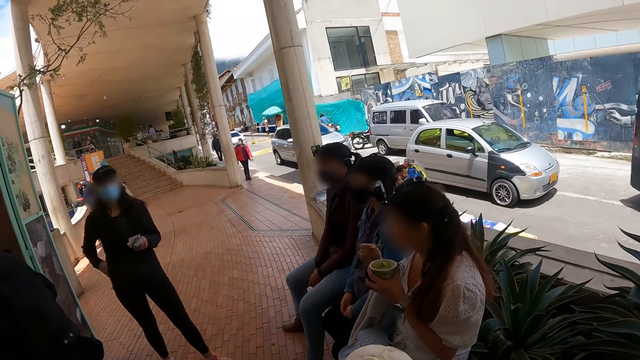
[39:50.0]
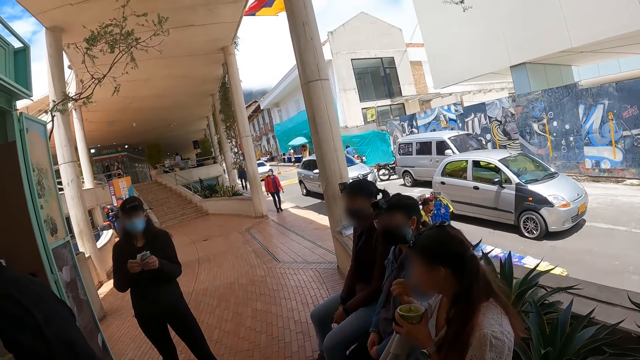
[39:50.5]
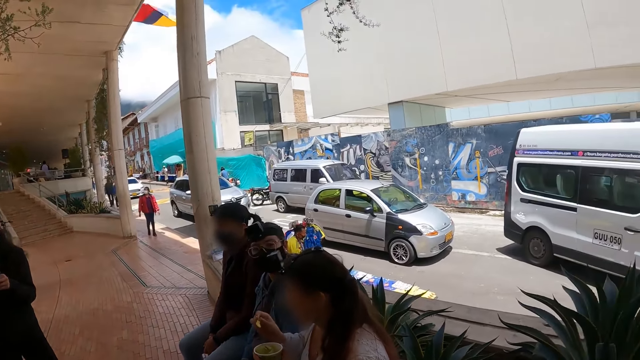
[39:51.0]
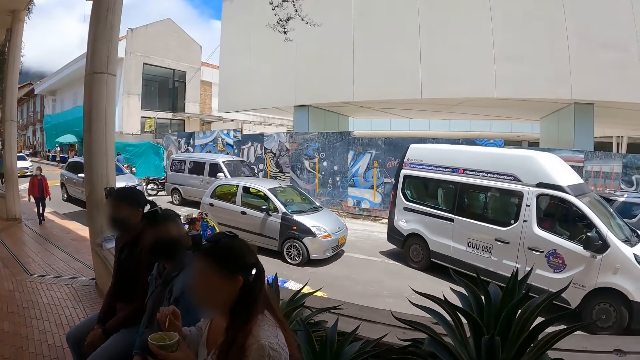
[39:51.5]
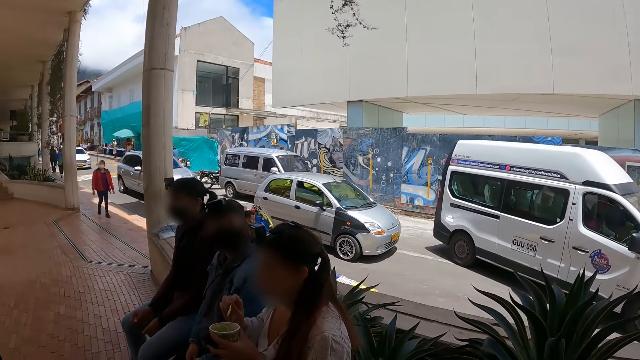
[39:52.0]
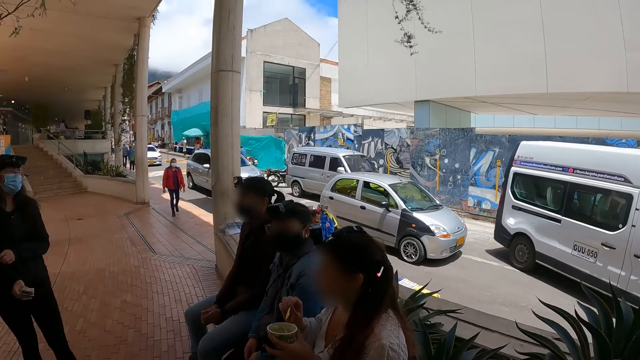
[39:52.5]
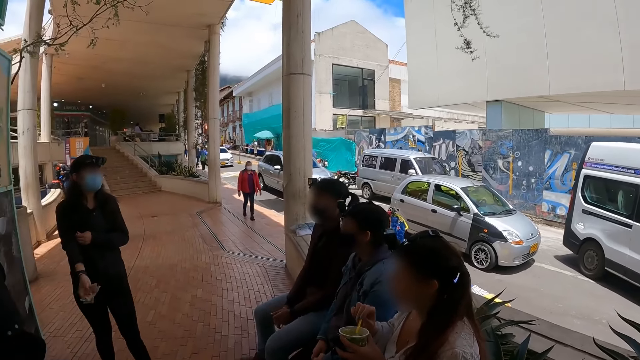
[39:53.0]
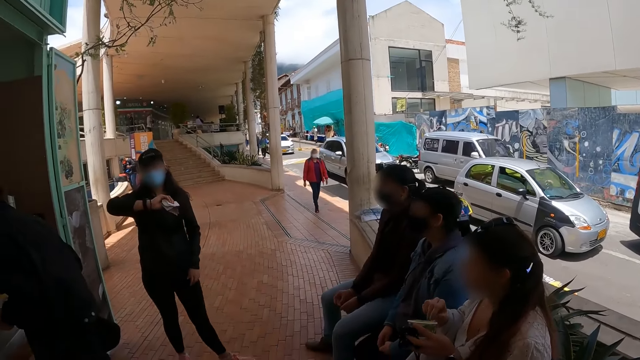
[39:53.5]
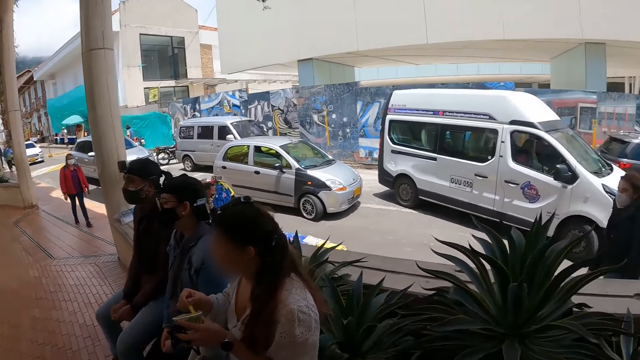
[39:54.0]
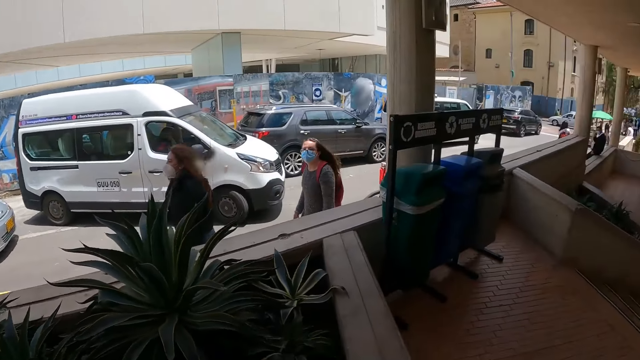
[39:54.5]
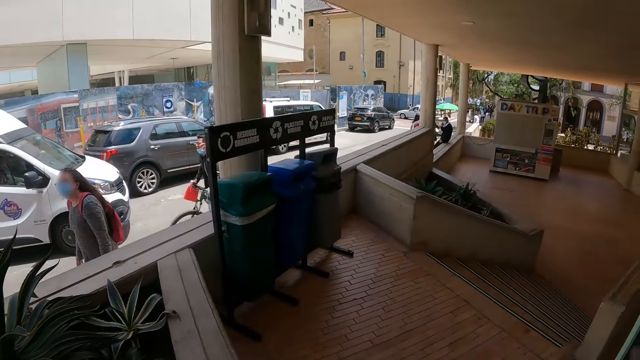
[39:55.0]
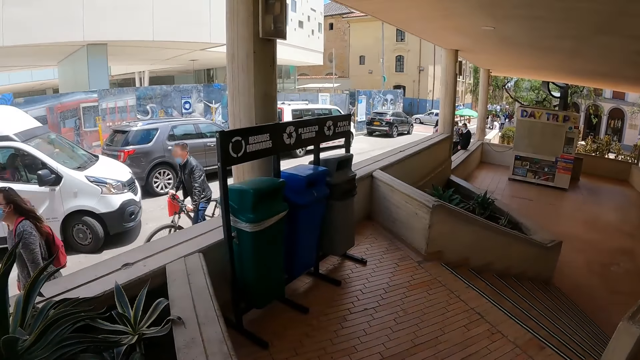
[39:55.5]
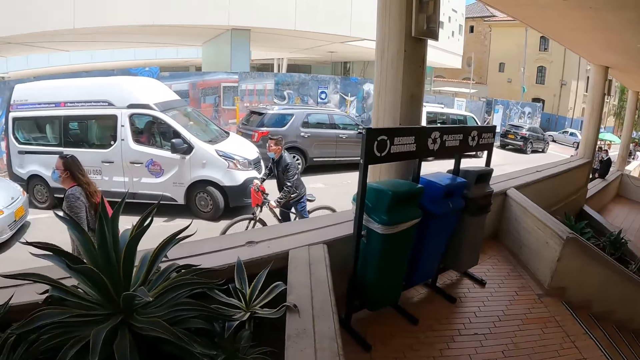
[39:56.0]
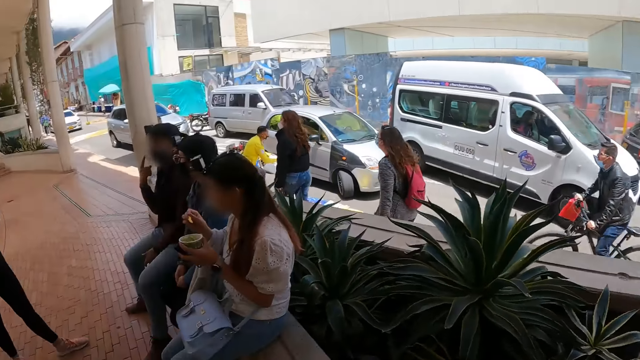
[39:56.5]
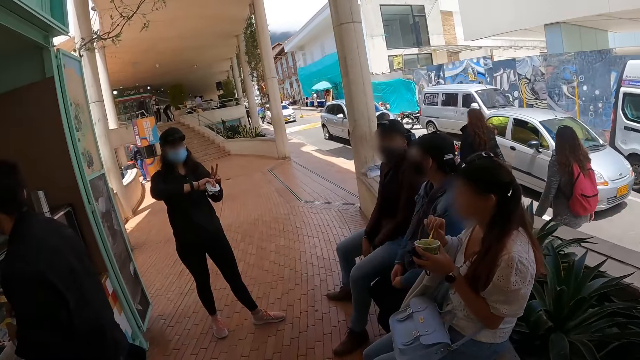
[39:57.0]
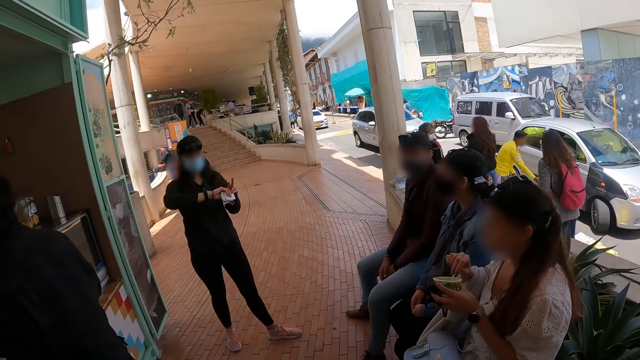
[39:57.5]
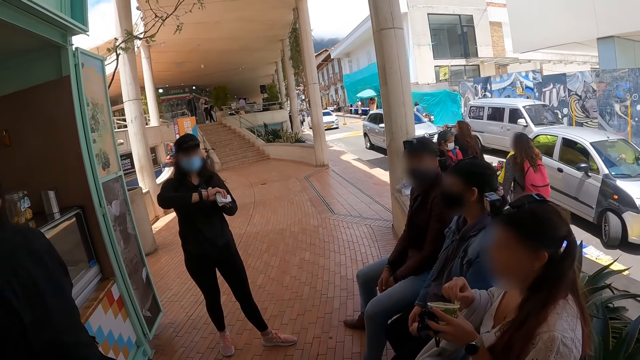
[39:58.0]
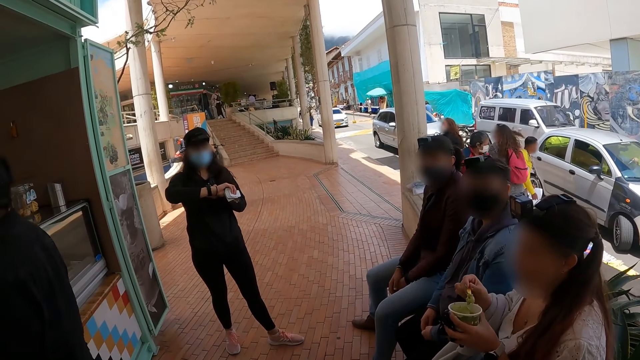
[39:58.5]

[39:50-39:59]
A woman eats the ice cream. The camera wearer looks around.

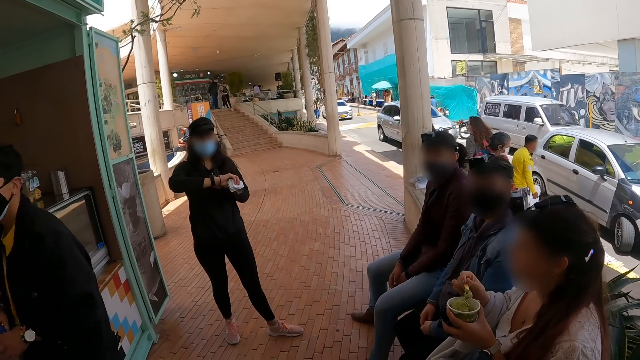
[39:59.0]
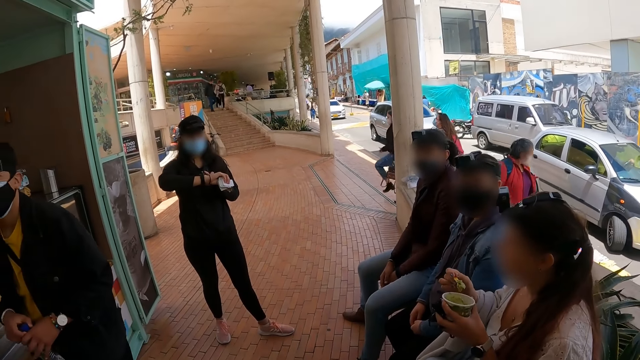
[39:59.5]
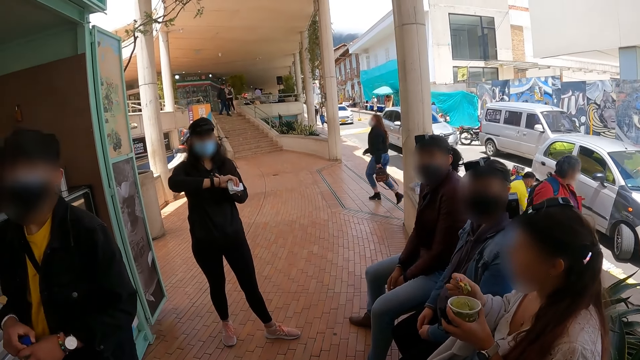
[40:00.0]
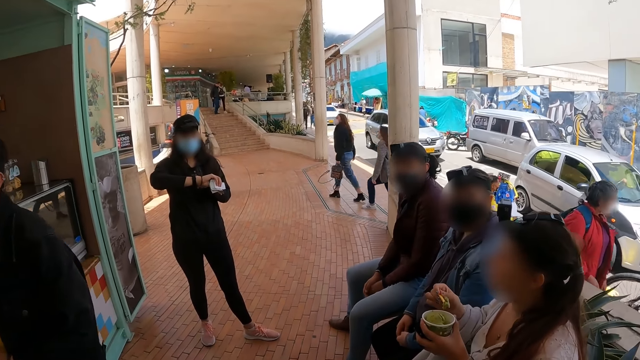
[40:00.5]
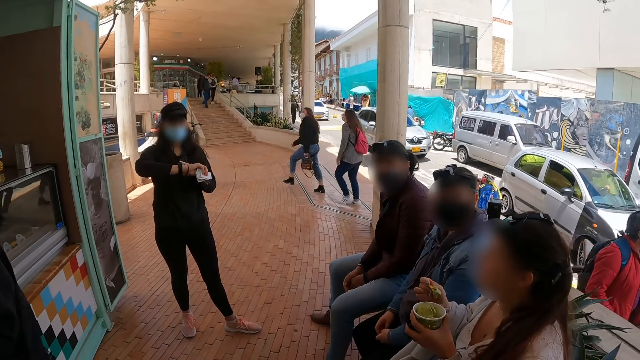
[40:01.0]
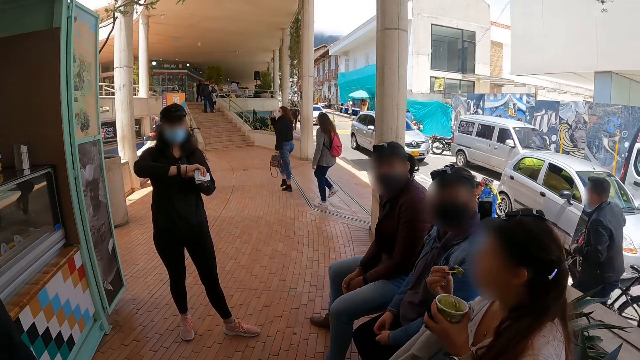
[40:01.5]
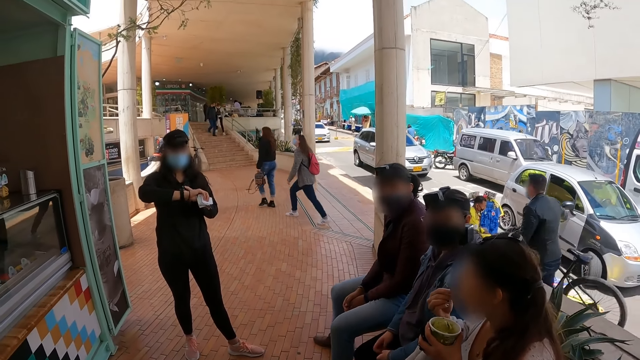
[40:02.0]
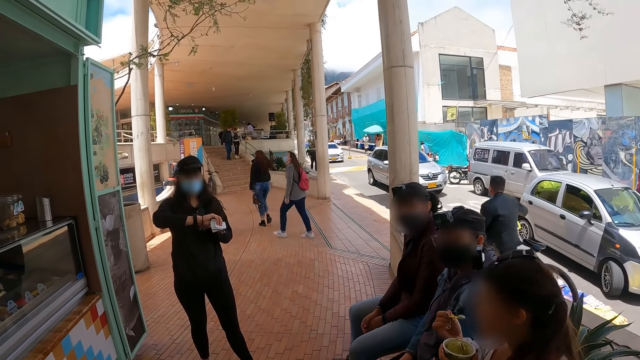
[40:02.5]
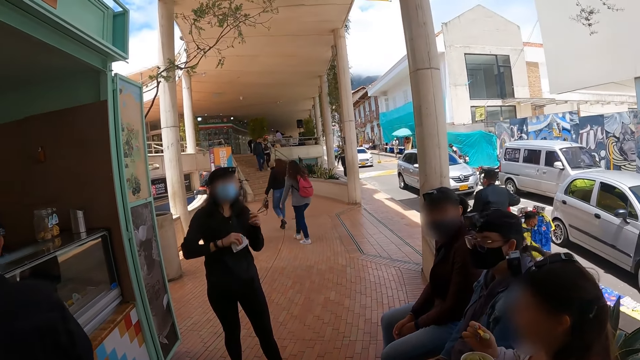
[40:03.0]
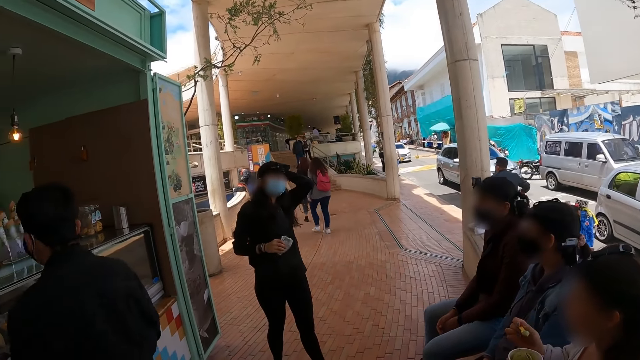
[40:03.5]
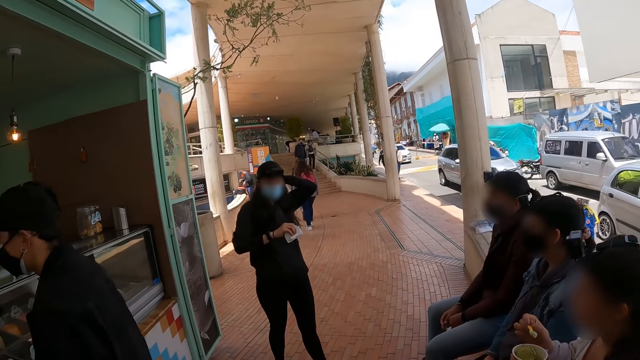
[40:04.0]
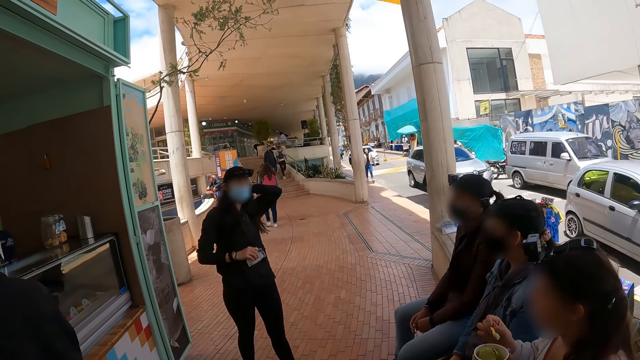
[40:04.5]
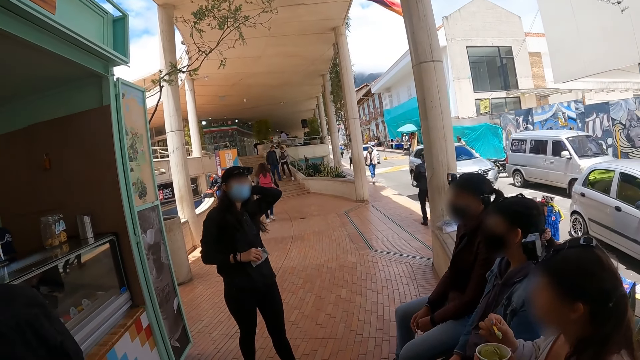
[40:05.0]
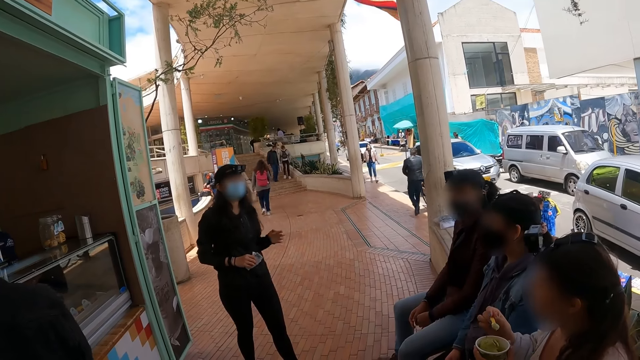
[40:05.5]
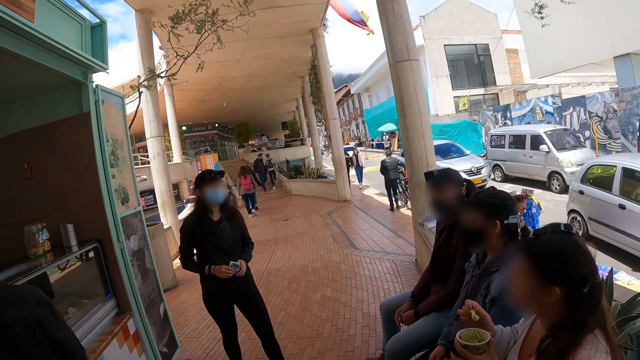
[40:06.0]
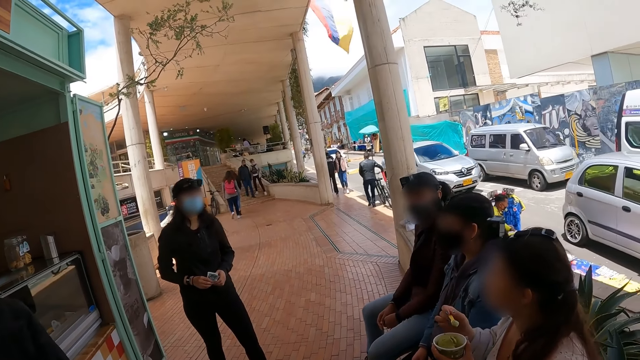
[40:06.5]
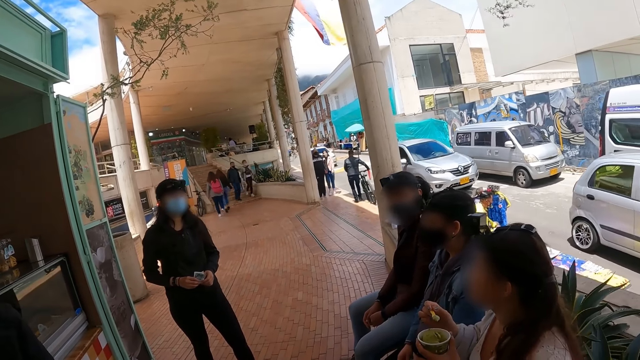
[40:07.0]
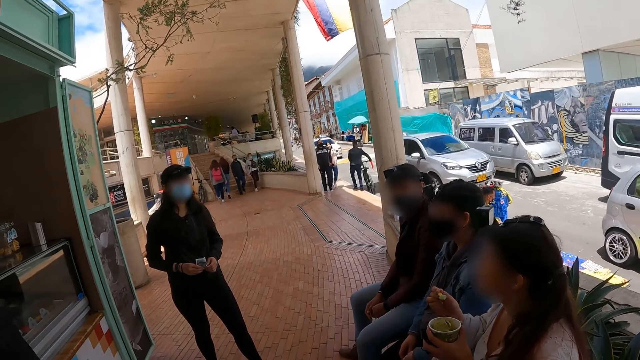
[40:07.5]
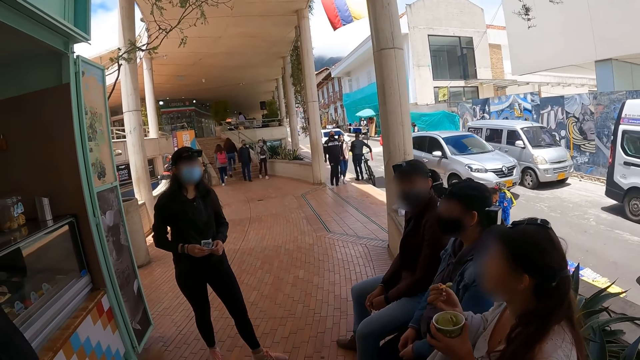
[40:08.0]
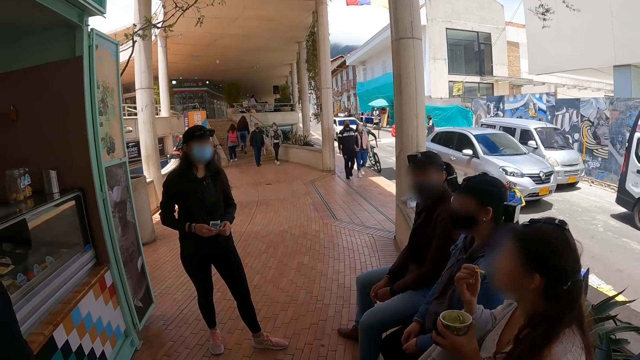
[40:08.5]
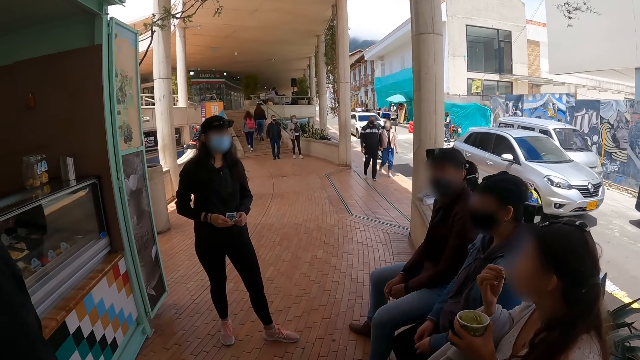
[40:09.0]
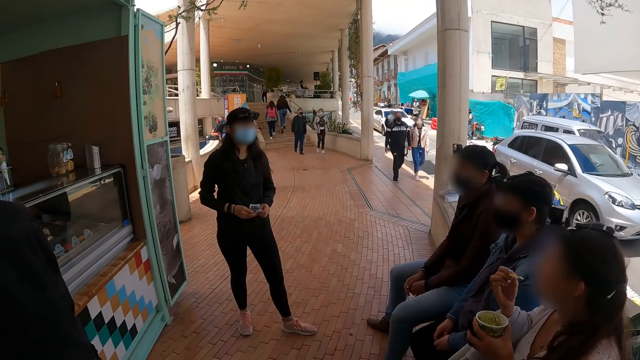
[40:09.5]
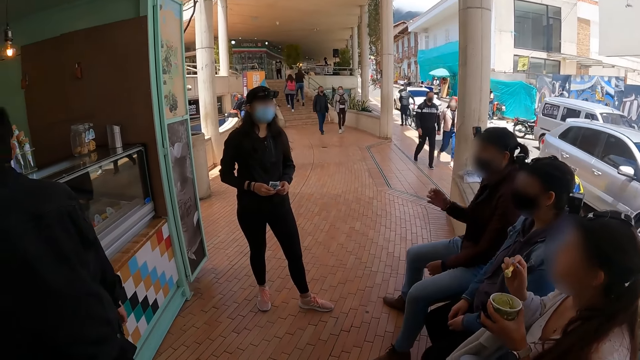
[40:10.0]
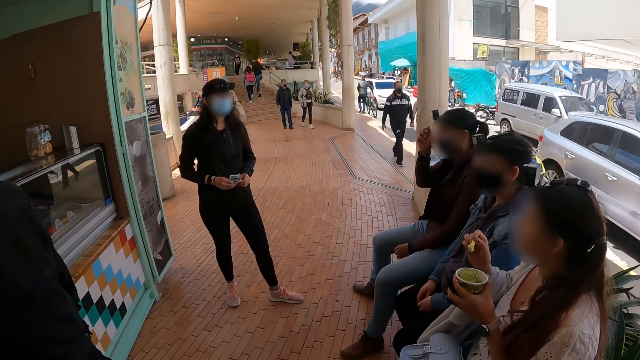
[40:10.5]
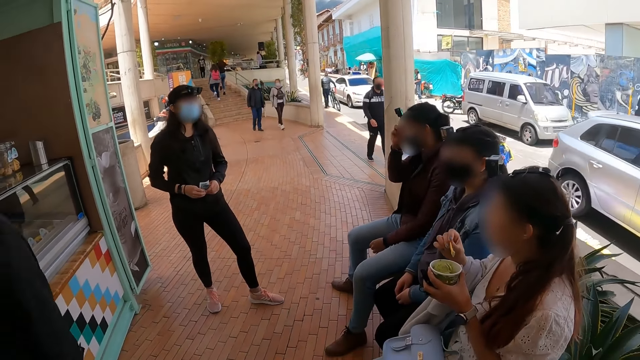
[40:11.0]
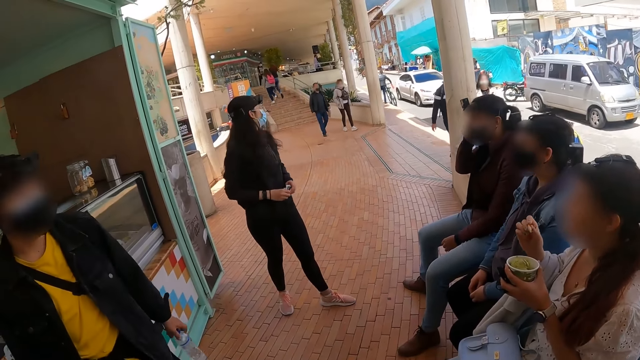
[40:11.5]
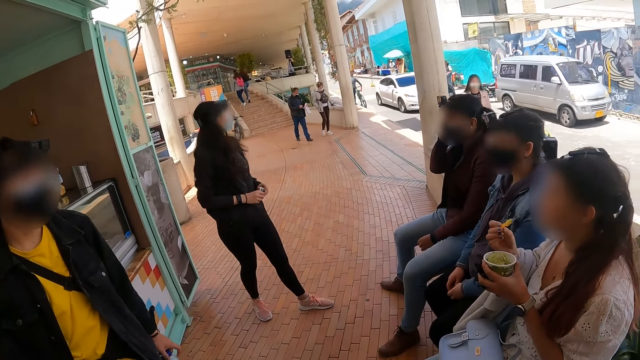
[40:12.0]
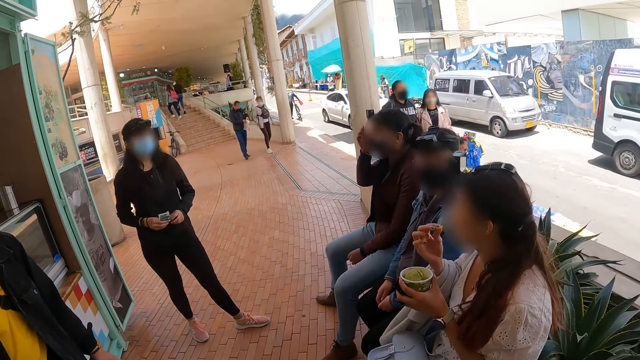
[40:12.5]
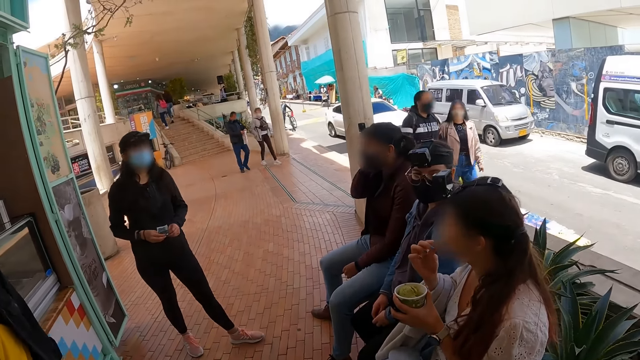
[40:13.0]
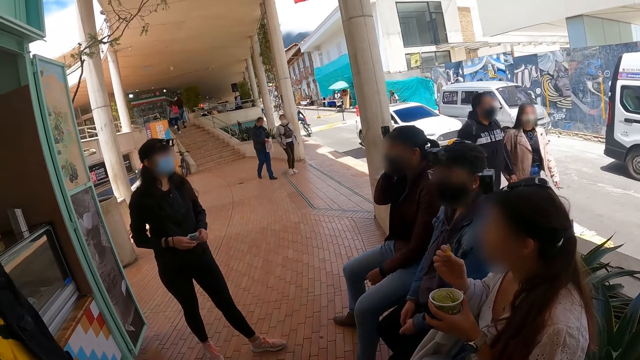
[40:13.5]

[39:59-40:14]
A woman eats the ice cream.
